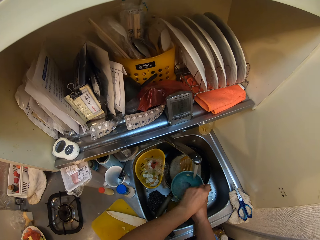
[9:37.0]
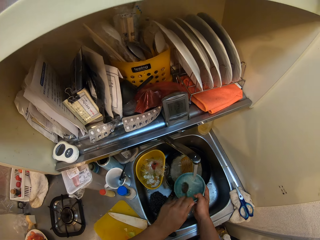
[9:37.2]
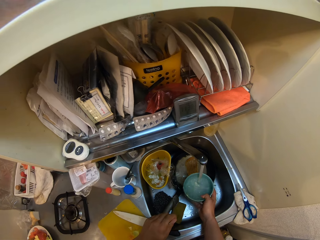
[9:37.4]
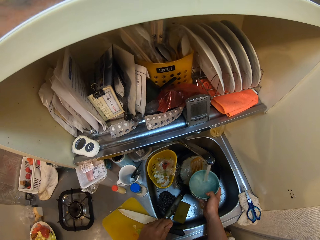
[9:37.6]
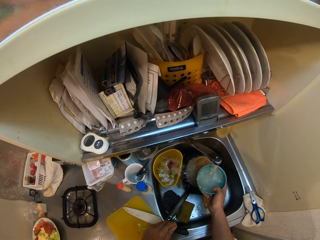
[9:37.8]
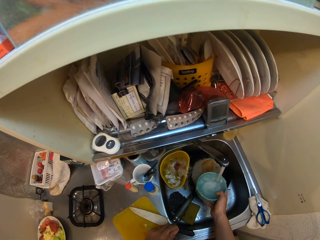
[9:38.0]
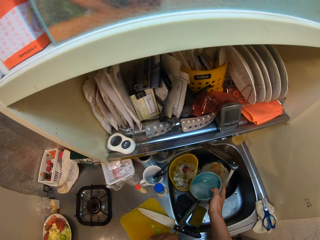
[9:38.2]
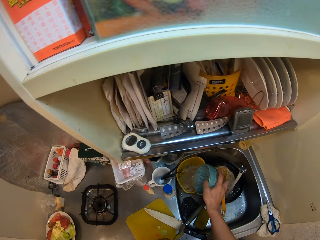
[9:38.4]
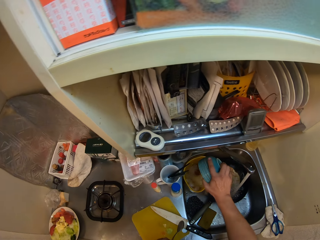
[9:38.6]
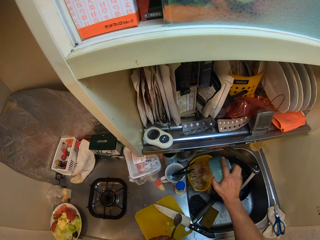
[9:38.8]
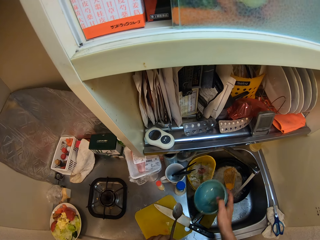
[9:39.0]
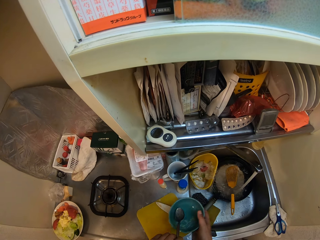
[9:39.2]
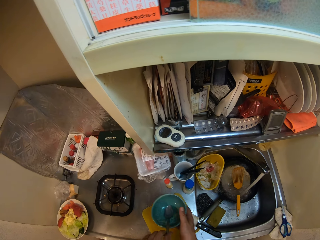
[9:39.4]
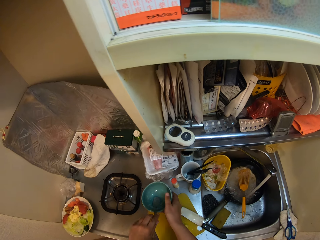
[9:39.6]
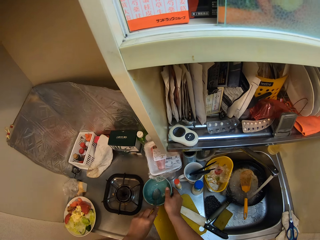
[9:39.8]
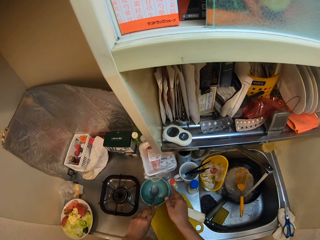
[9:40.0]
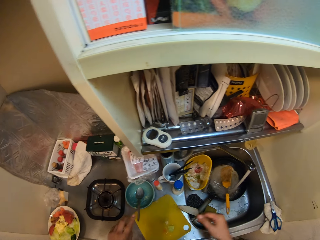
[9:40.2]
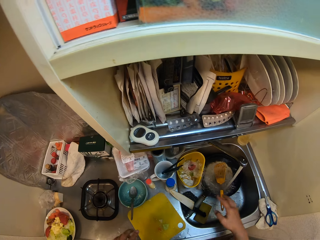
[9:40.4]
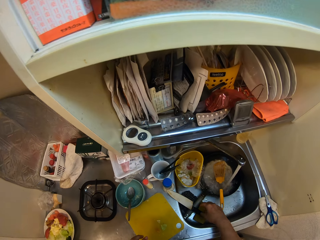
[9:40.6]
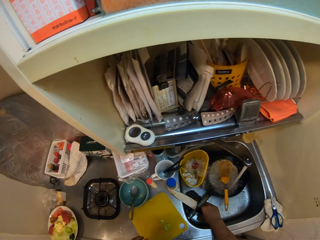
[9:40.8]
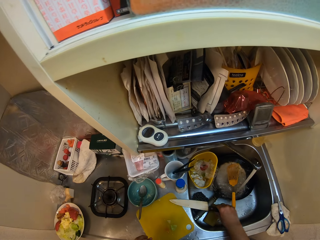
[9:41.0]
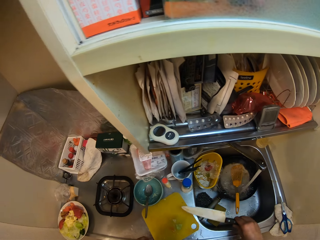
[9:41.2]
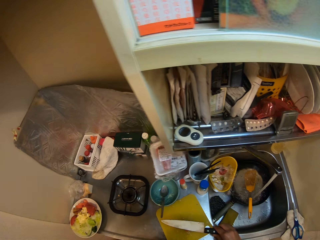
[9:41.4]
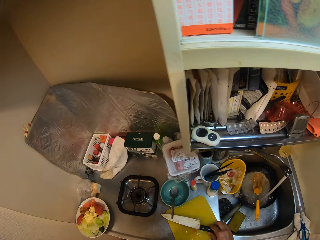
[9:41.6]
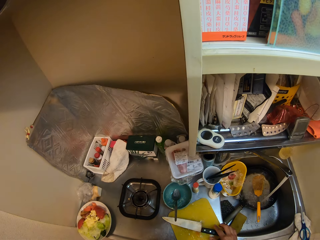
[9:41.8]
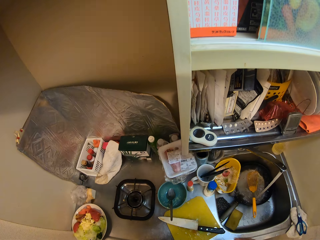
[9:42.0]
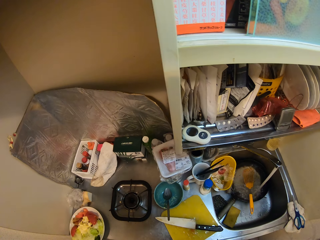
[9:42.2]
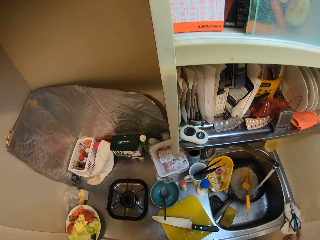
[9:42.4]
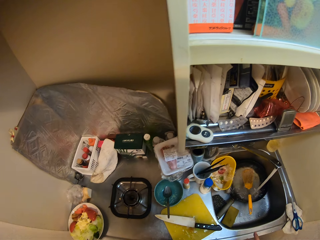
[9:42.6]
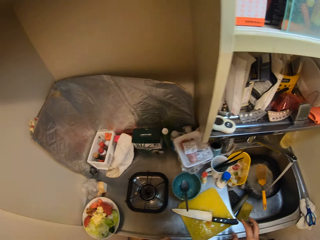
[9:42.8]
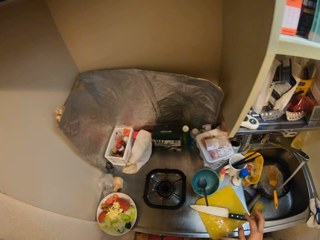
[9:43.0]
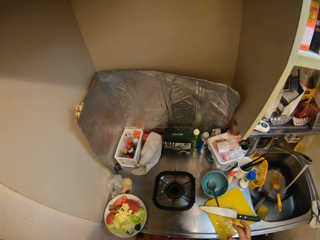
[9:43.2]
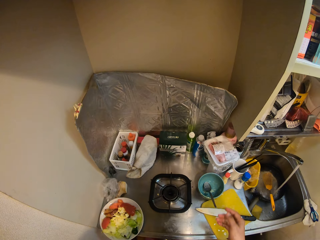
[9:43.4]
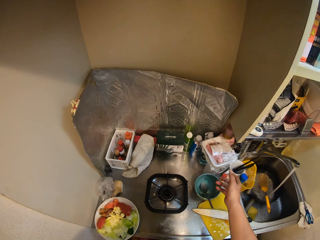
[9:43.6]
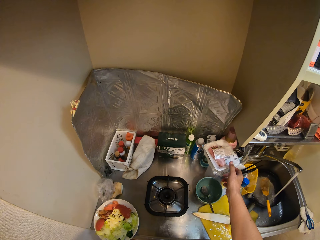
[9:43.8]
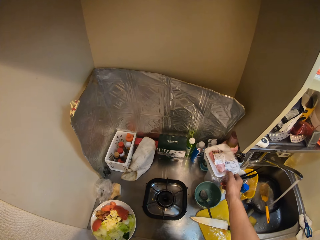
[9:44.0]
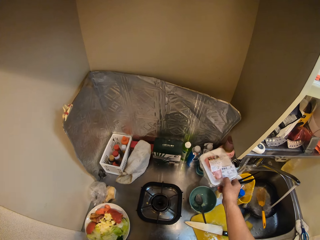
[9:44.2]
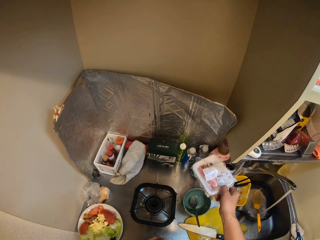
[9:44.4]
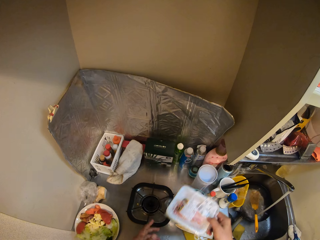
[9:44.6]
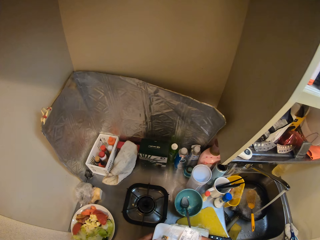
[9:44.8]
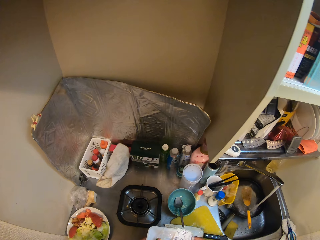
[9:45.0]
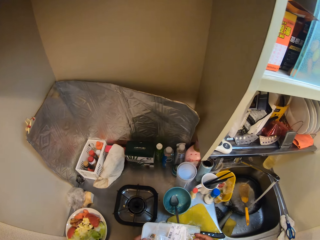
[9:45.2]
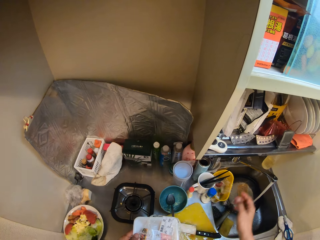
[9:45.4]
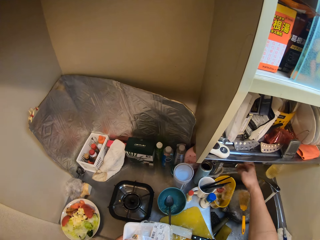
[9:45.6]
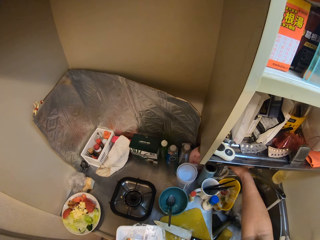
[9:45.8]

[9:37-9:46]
The camera wearer takes out the spoon from the bowl with his left hand. He pours the water in the bowl into the trash basket on the sink. He places the spoon into the bowl. He places the bowl on the table. He picks up the knife from the sink with his right hand. He places the knife on the cutting board. He picks up a disposable pack from the table with his right hand.

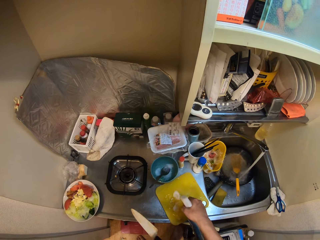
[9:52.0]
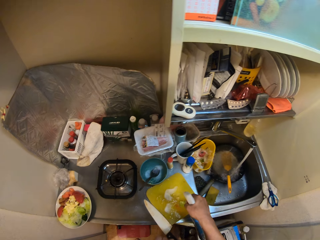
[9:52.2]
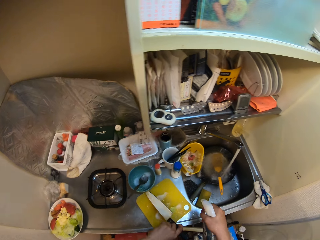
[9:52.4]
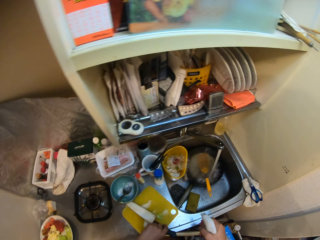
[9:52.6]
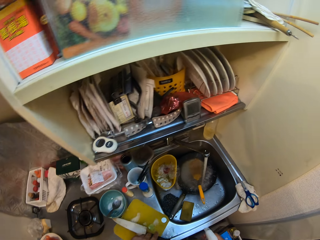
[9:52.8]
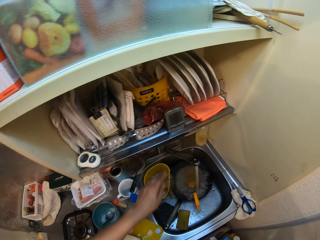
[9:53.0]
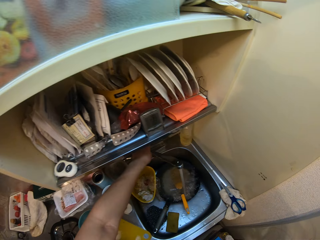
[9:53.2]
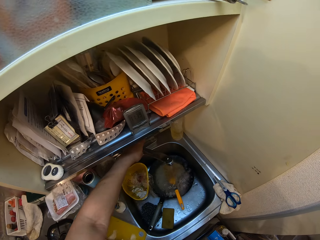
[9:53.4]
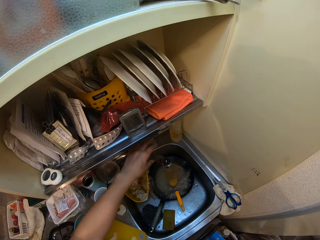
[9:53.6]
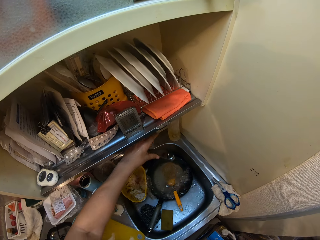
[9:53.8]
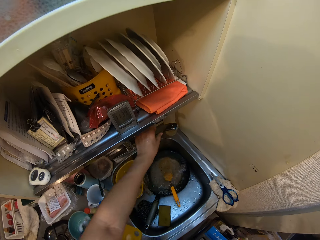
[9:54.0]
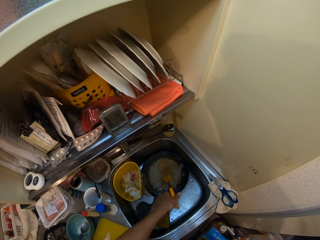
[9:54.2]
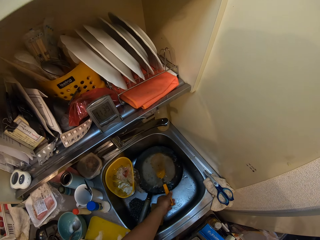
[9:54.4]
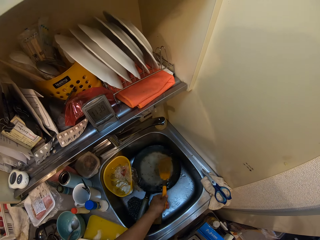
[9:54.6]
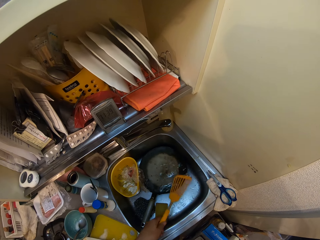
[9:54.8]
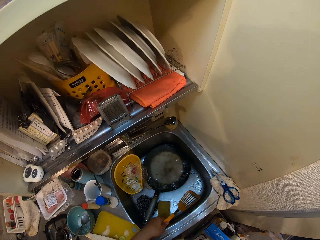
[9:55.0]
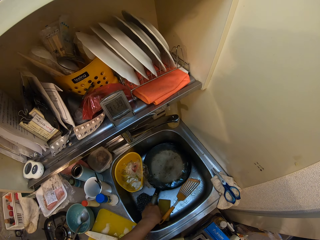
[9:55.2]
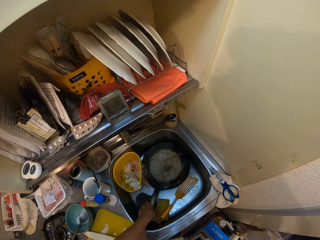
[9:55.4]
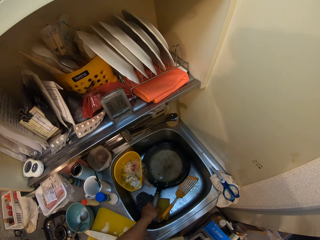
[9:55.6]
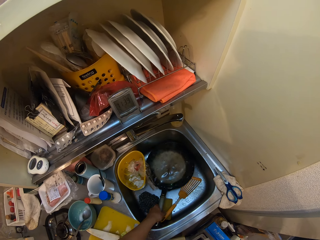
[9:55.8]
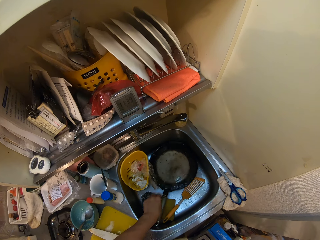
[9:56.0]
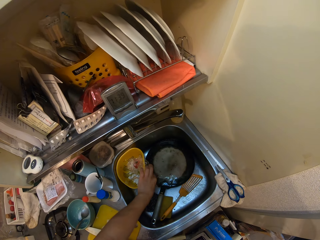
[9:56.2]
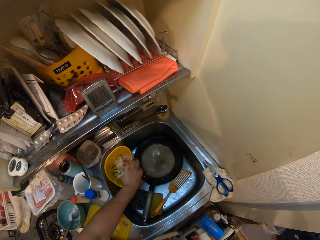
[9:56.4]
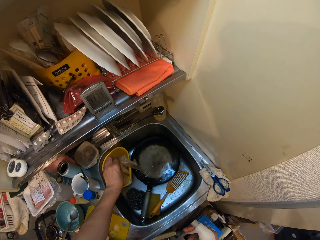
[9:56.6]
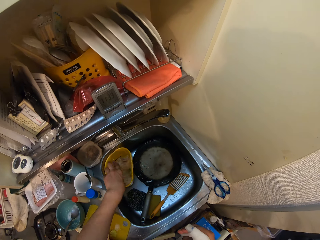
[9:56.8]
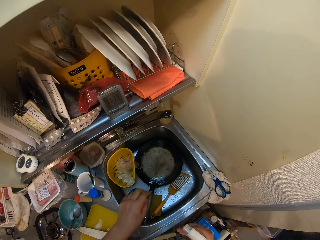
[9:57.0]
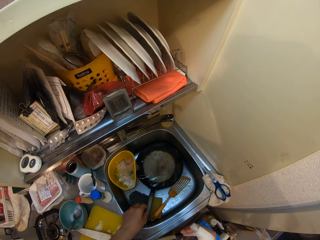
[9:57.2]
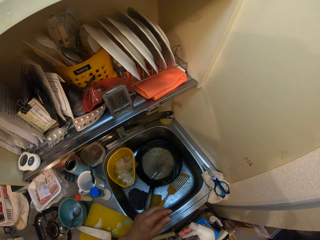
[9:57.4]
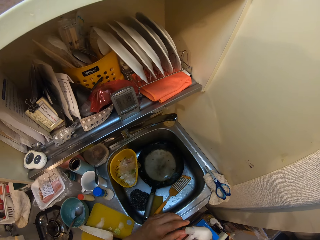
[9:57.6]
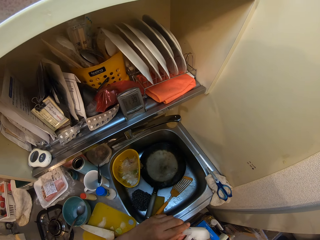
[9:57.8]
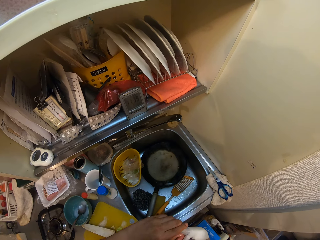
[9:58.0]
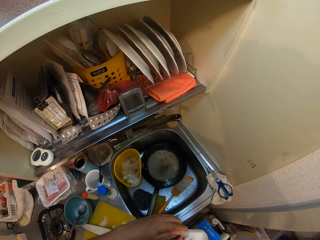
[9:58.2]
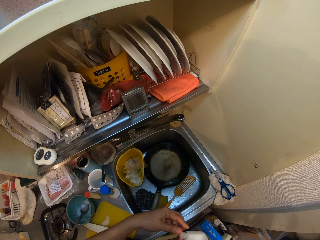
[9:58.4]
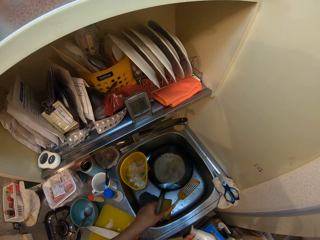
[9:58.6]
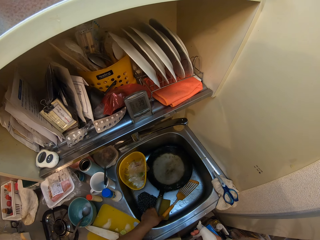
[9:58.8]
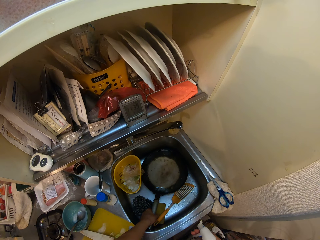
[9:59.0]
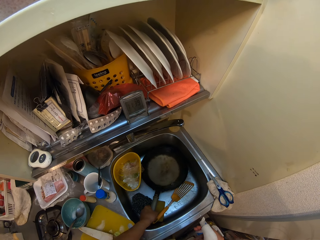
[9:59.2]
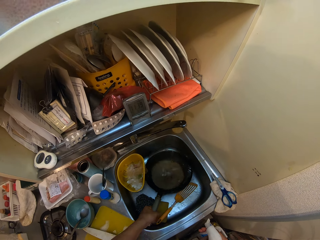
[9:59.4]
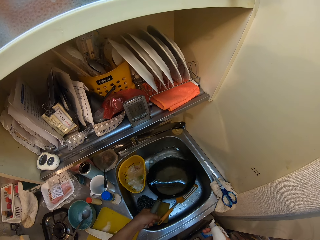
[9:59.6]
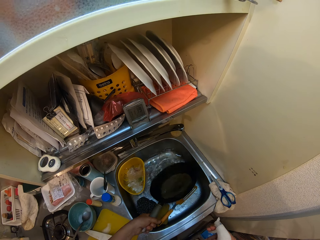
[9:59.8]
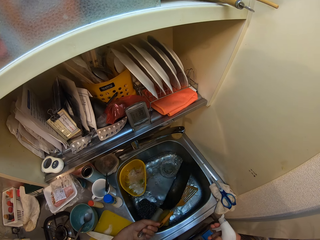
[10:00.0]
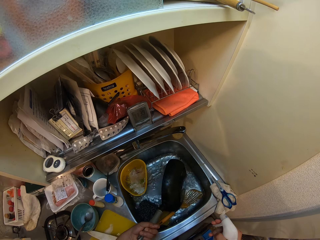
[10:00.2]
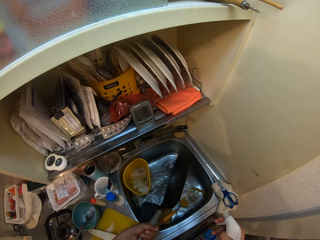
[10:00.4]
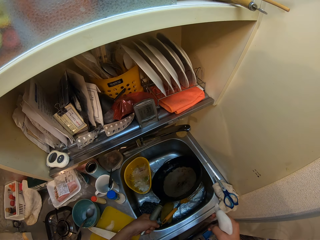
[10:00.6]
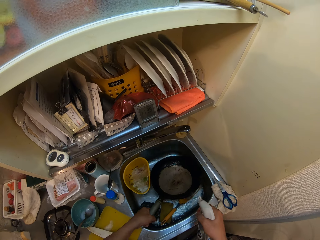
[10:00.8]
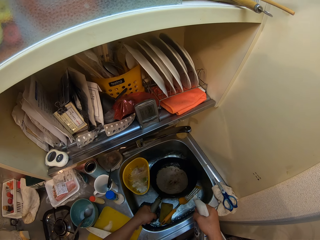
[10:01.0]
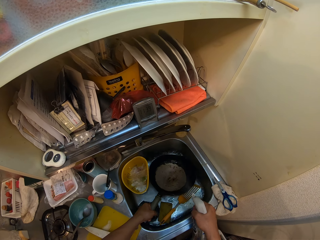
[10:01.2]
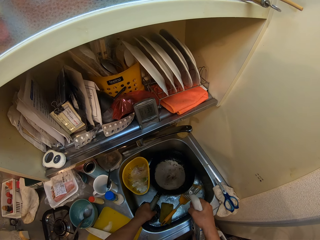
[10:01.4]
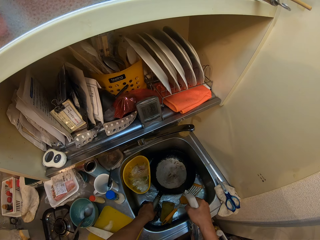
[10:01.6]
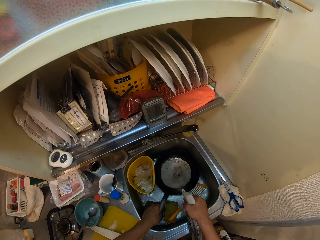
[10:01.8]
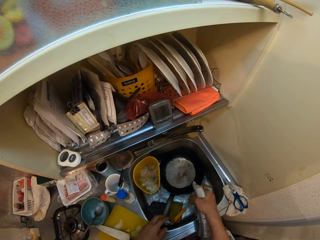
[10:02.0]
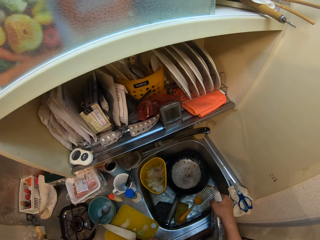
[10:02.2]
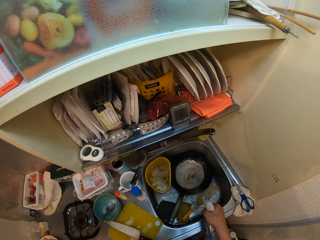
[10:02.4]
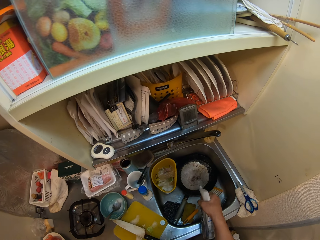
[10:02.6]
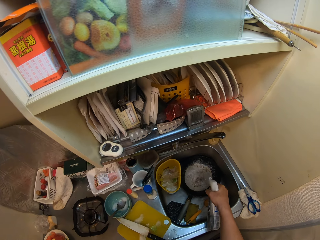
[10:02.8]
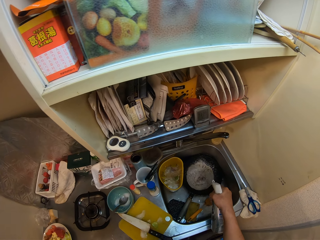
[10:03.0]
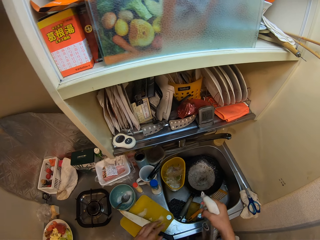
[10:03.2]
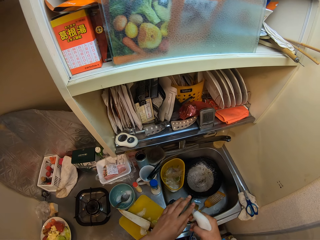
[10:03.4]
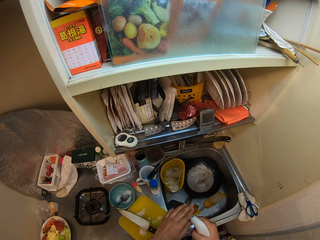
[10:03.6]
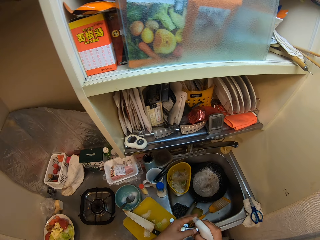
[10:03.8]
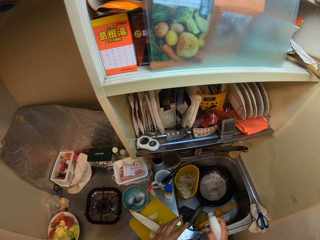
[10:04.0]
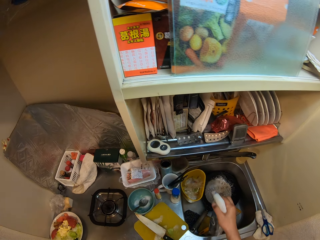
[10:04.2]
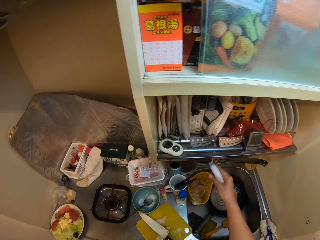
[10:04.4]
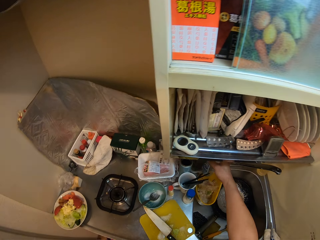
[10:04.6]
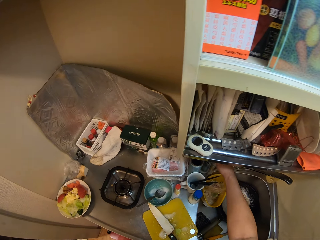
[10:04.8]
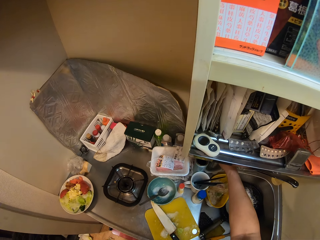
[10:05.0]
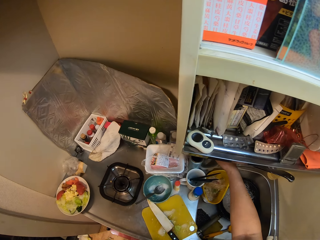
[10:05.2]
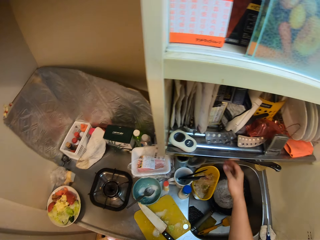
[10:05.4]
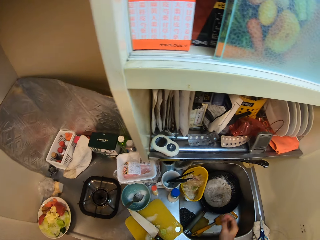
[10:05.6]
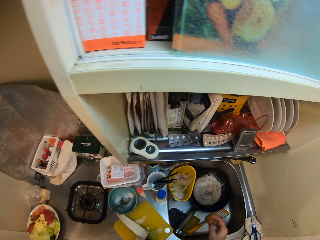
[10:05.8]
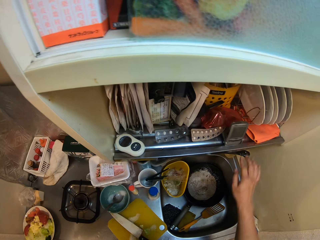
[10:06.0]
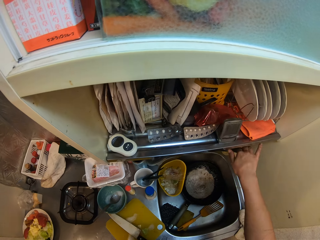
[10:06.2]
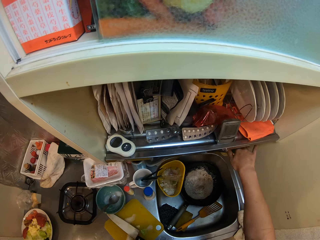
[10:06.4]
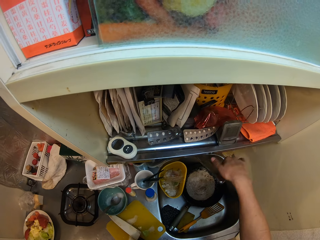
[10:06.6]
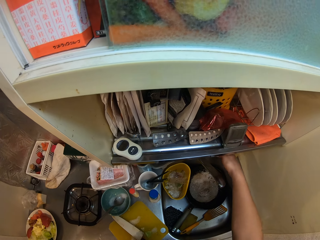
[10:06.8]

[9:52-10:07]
The camera wearer sprays soap on the chopping board. He places the knife on the cutting board. He closes the kitchen tap with his left hand. He moves the kitchen tap with his left hand. He picks out a turner from a frying pan in the sink with his right hand. He drops the turner in the sink. He moves the frying pan in the sink with his left hand. He picks up dirt from the sink with his left hand. He throws the dirt in his left hand into a basket. He tilts the tip of the bottle of soap in his right hand with his left hand. He holds the handle of the frying pan in the sink with his left hand. He pours the water in the frying pan into the sink. He takes the cooking pan. He sprays soap into the frying pan. He tilts the tip of the bottle of soap in his right hand with his left hand. He closes the soap bottle. He places the bottle of soap under a cabinet shelf. He turns the tap with his right hand.
